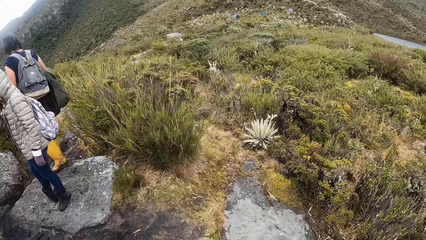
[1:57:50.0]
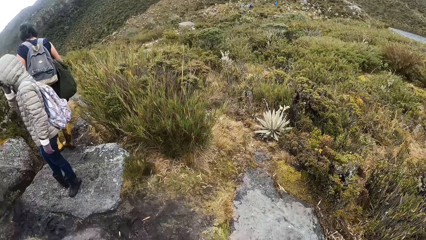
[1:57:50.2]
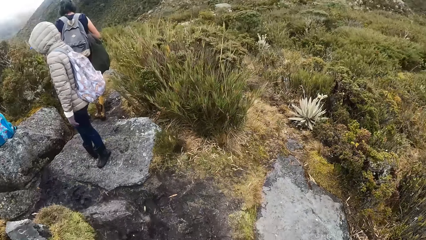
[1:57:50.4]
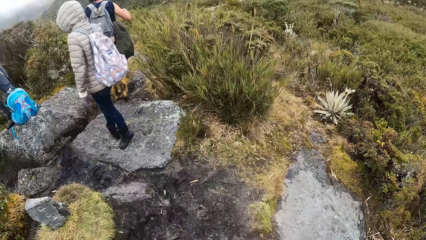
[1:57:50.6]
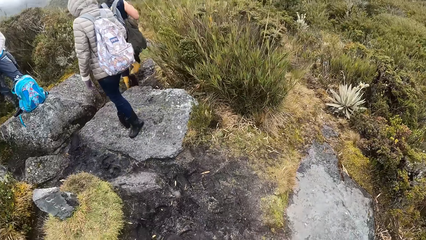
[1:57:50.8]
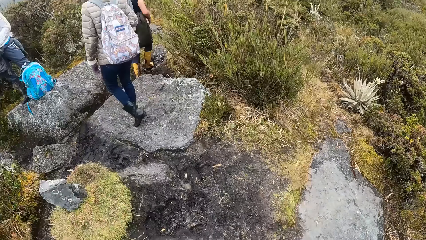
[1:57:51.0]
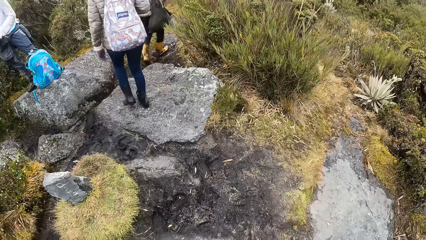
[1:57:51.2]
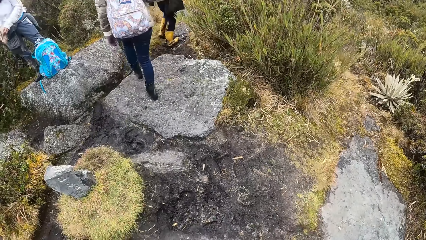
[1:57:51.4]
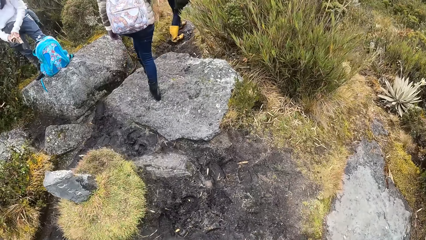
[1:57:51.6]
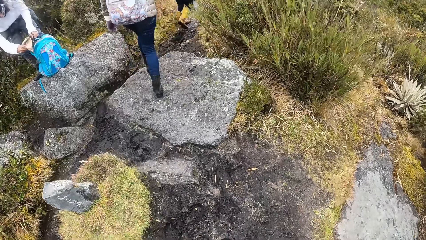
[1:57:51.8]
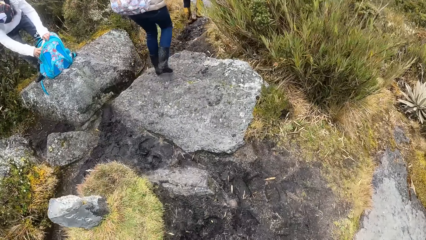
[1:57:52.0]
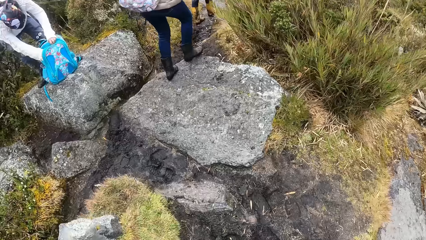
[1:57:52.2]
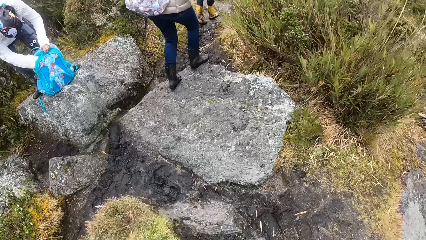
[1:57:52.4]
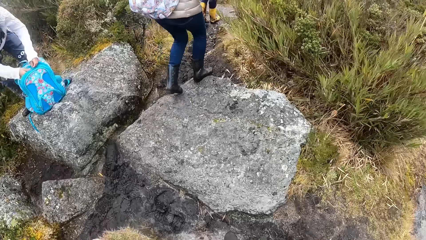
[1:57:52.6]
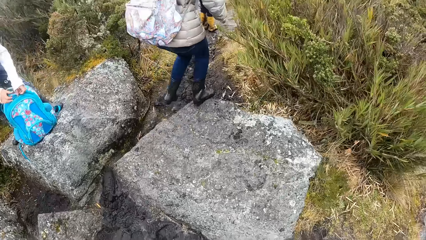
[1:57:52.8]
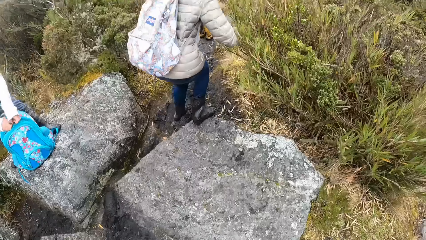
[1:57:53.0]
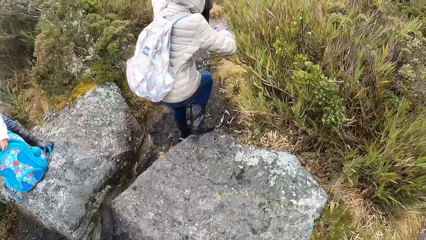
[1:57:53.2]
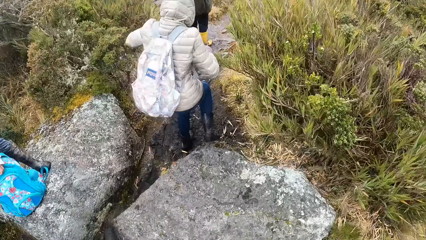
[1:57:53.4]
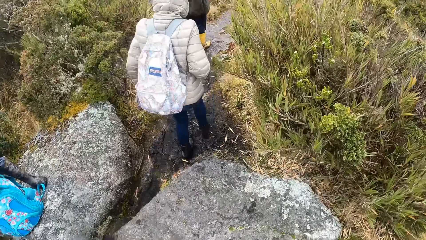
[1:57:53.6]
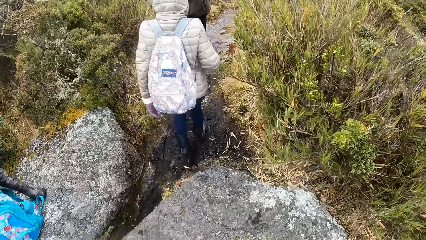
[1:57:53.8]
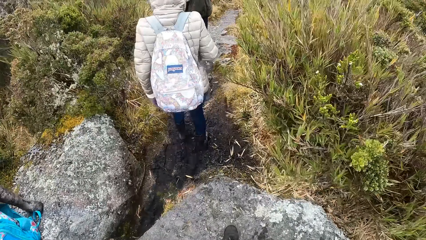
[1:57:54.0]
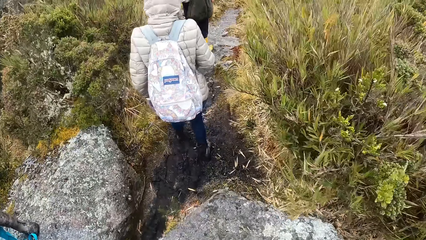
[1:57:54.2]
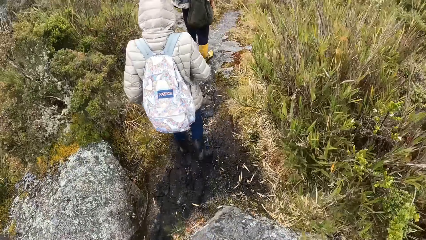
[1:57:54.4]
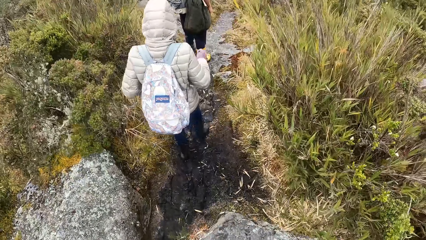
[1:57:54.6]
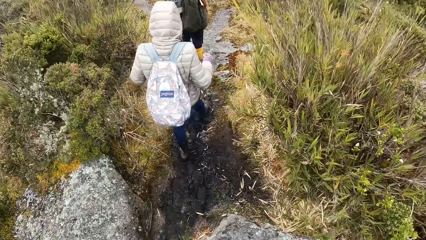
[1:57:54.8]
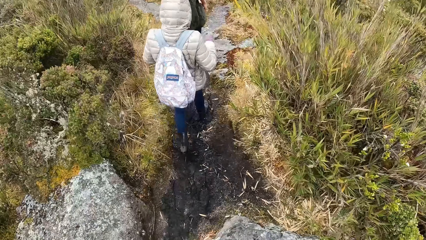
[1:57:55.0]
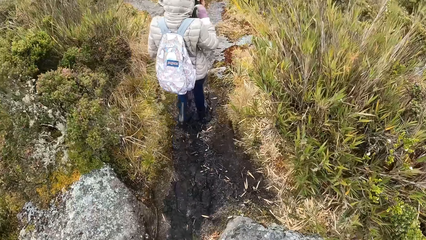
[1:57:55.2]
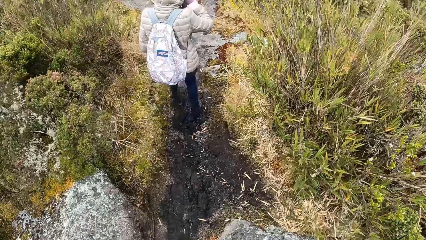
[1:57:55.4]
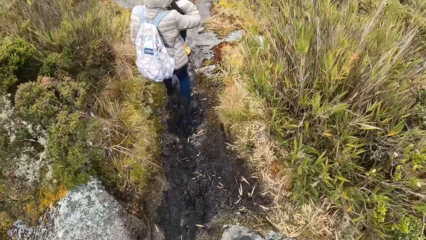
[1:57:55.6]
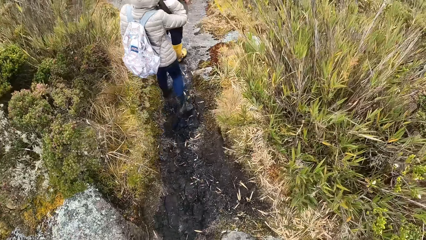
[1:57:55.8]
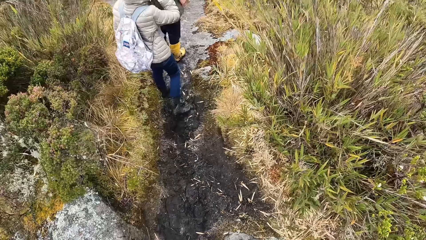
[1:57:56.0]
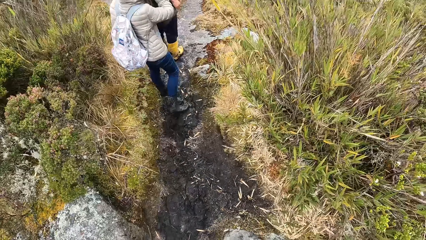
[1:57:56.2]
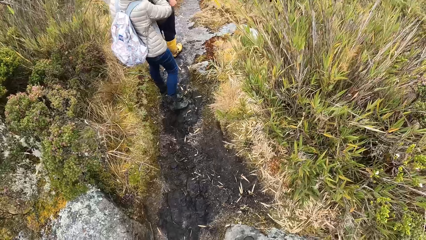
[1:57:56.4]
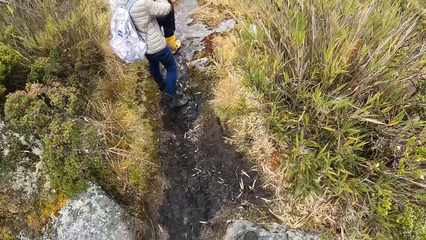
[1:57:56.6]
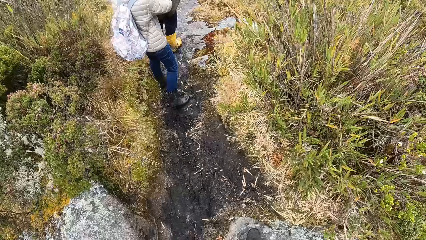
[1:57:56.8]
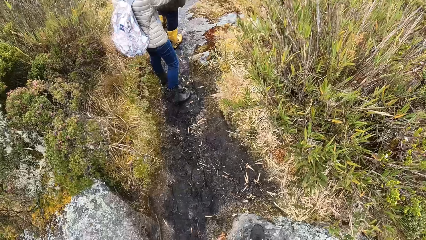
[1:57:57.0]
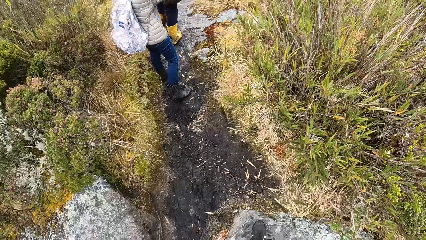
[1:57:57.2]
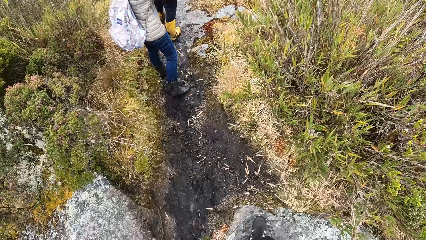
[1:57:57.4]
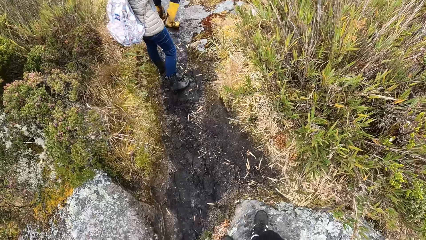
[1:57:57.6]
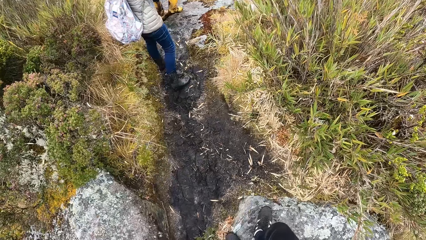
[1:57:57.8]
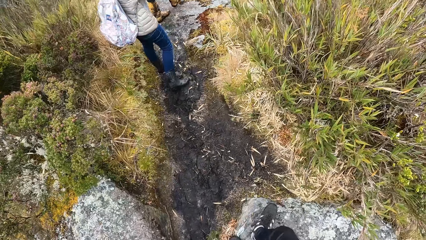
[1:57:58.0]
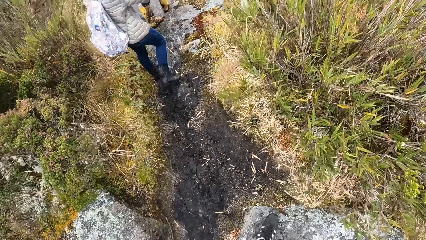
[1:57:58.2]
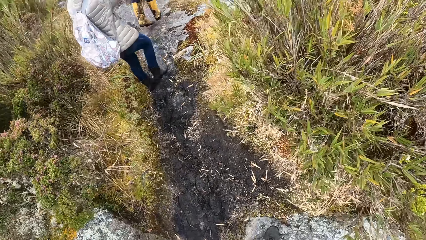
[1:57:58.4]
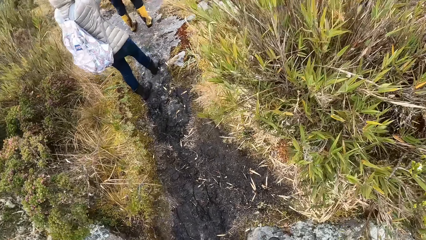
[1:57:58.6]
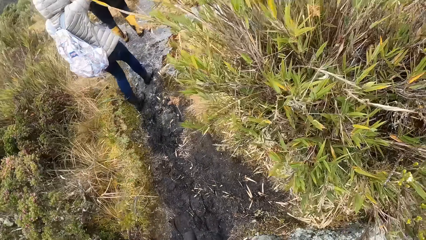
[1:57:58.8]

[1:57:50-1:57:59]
The camera wearer walks on the mountain with the group of people, around the hills and shrubs.

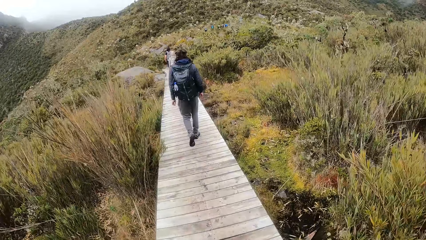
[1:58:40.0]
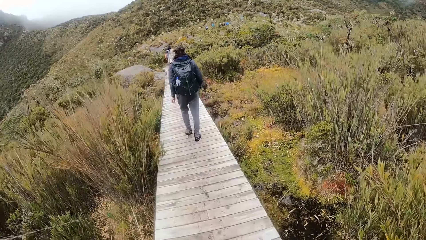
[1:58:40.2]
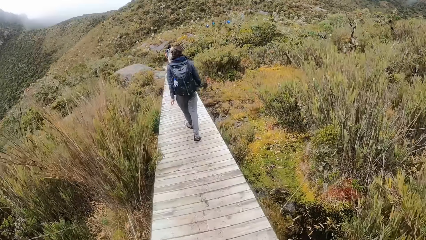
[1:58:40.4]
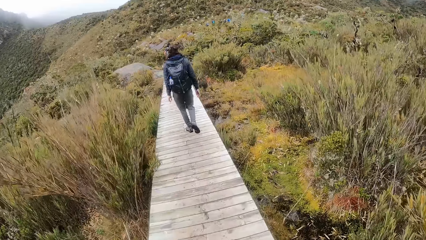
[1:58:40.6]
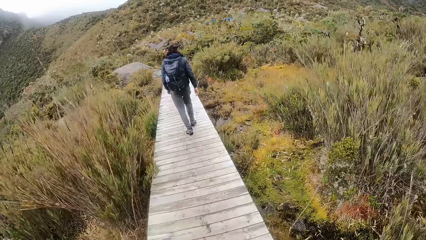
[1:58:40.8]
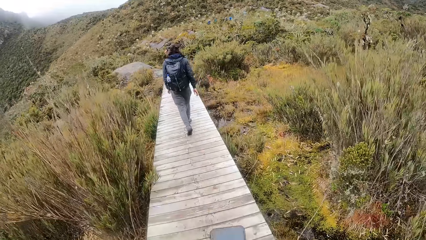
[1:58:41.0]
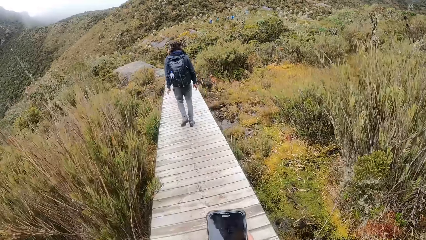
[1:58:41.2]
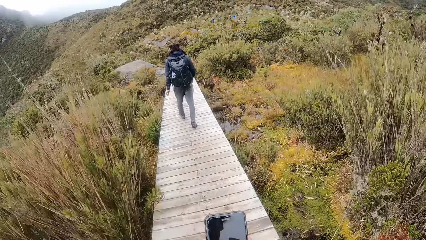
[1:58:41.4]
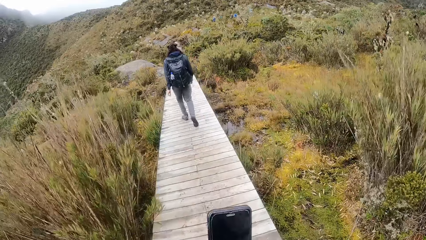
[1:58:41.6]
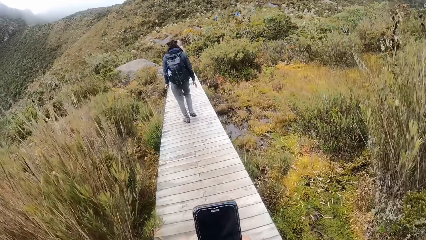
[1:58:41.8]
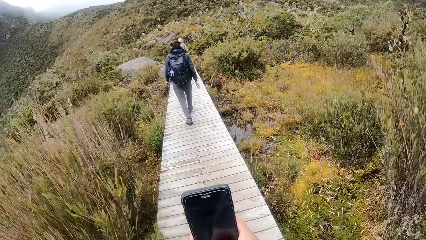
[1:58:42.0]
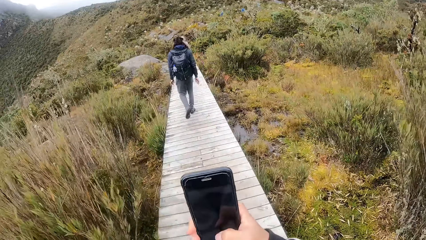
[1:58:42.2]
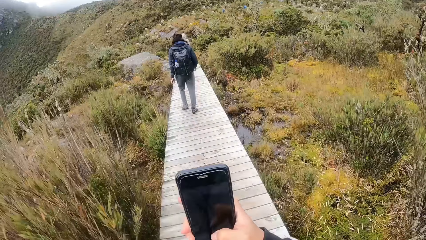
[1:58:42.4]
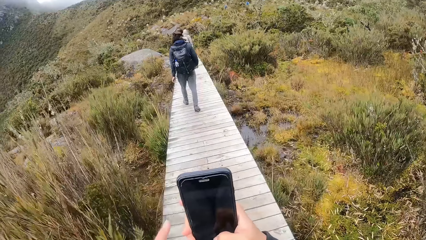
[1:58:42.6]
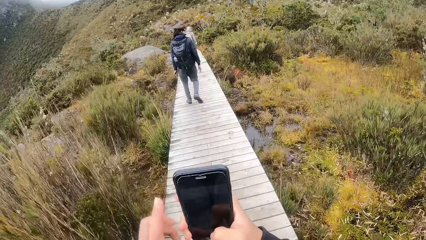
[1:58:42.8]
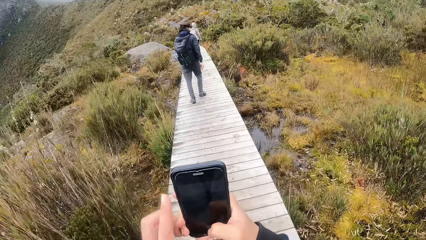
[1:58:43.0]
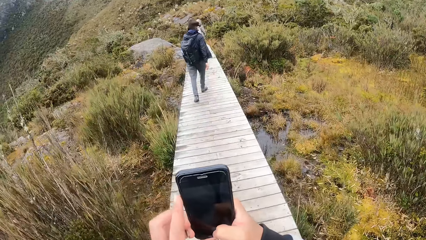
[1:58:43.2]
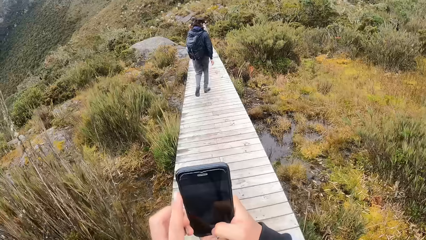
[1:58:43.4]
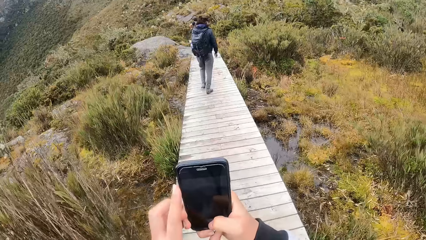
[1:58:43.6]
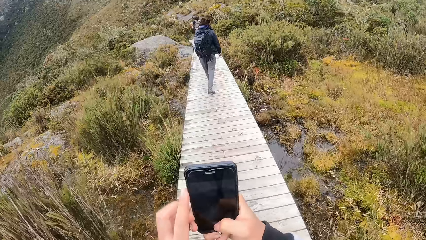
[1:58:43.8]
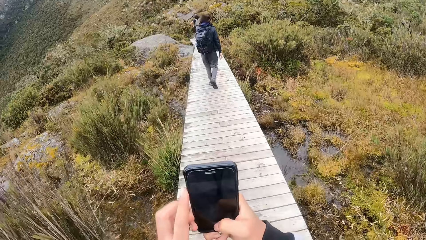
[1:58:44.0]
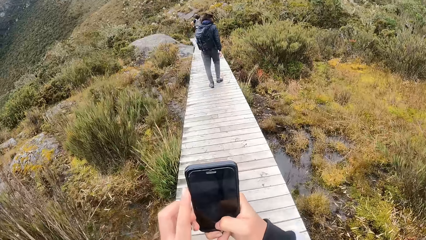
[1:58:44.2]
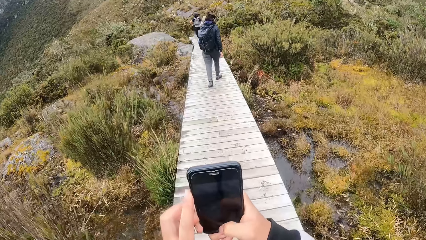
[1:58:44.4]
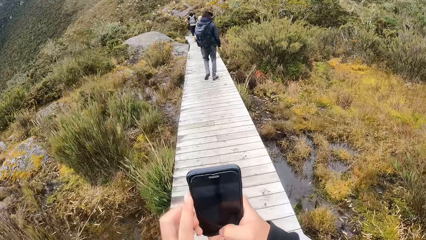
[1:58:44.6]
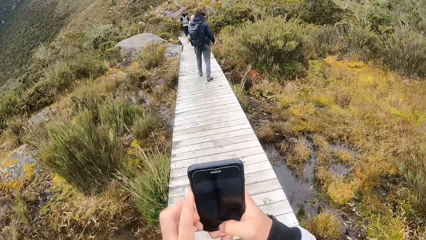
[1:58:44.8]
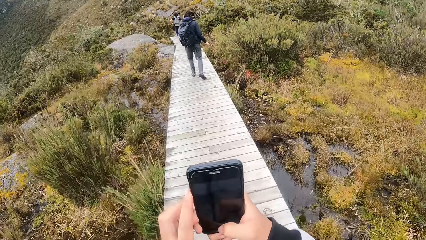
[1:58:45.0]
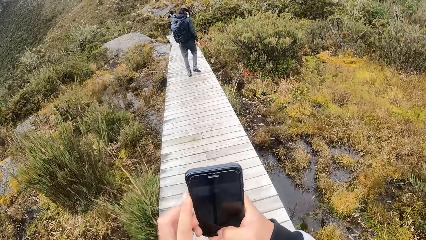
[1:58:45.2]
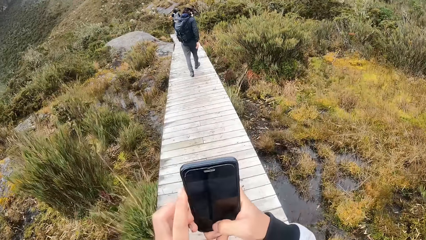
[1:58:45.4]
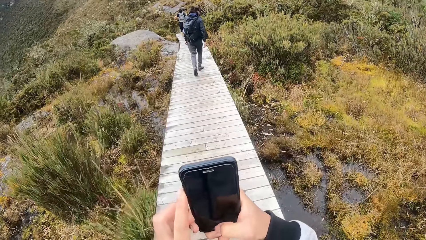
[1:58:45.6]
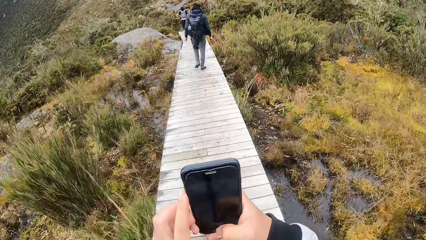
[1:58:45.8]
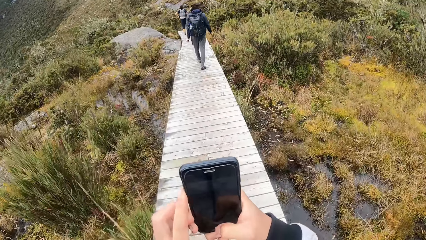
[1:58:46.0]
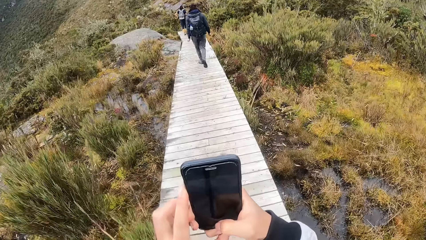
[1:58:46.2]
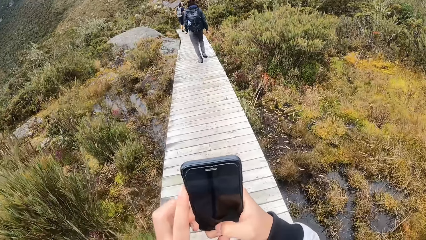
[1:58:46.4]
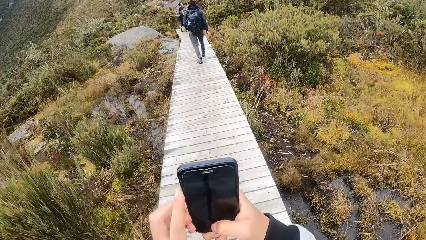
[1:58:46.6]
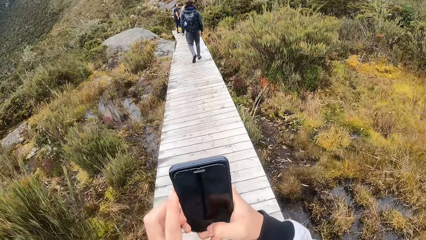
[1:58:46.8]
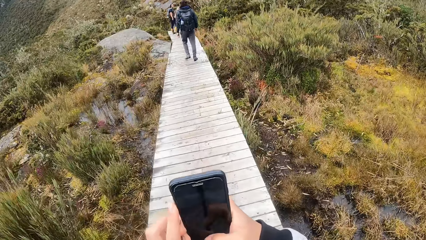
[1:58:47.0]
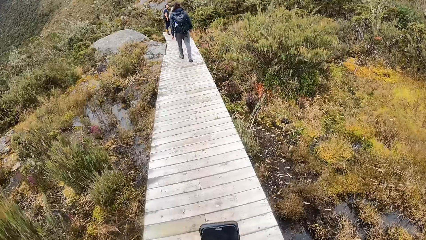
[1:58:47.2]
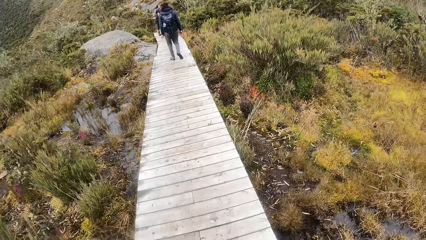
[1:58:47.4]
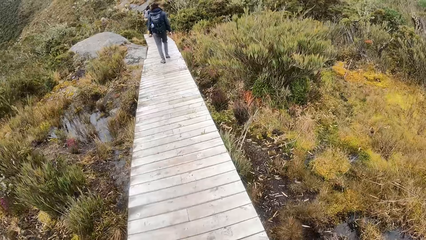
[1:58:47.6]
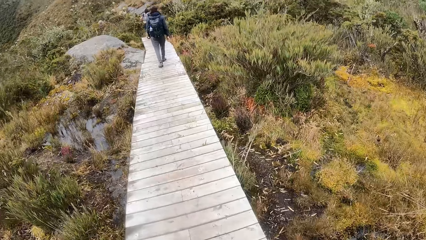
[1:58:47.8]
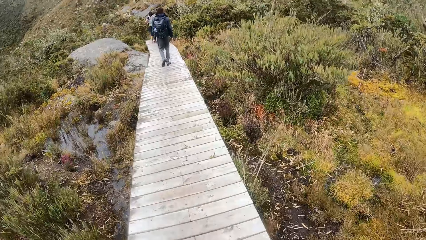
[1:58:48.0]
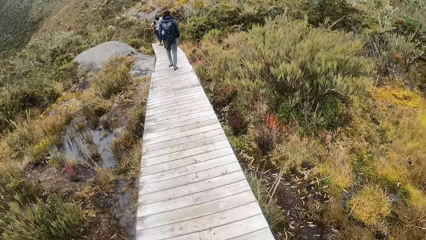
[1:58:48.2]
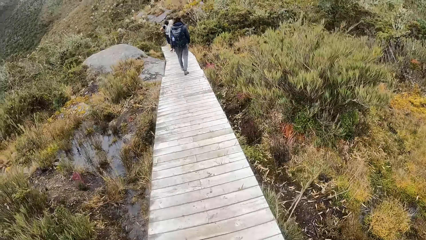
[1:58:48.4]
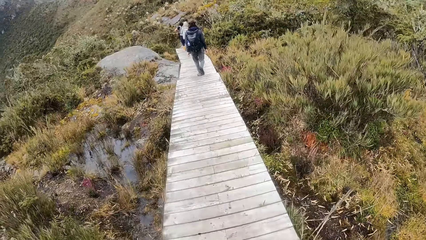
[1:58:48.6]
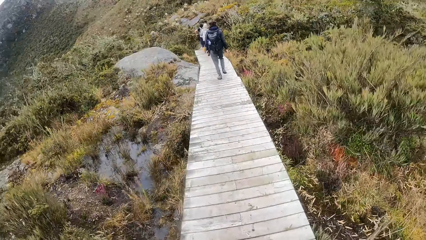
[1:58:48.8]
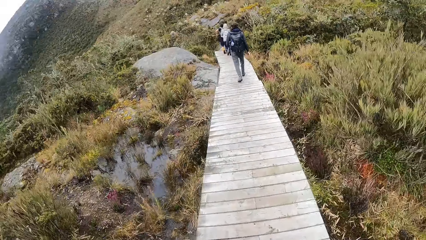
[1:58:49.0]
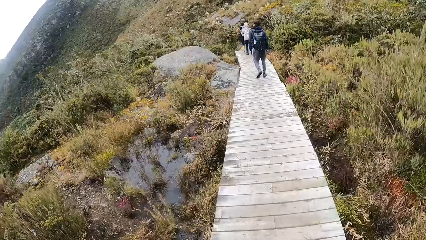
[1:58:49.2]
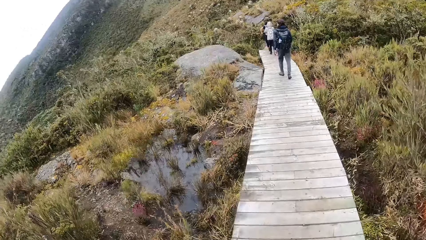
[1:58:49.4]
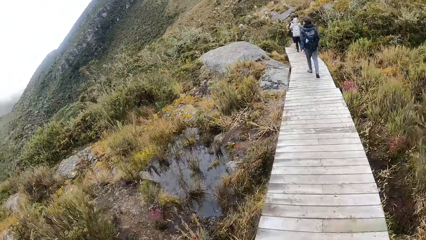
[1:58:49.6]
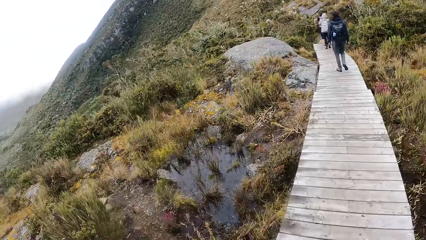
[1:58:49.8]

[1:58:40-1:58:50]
The camera wearer presses her phone with her right hand. She hikes around the hills and shrubs.
